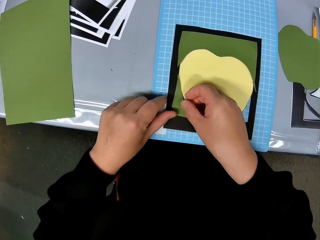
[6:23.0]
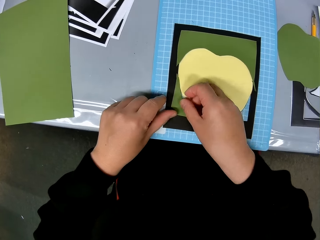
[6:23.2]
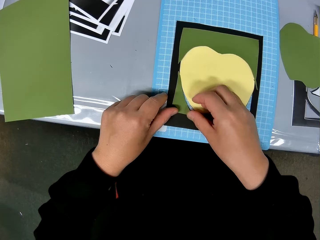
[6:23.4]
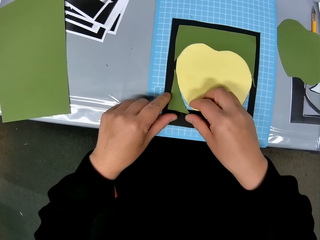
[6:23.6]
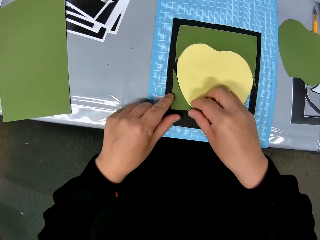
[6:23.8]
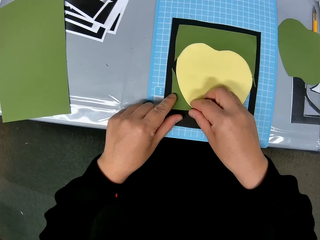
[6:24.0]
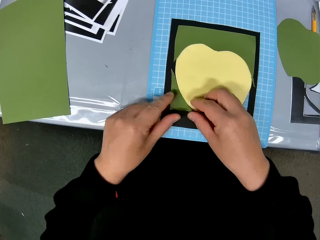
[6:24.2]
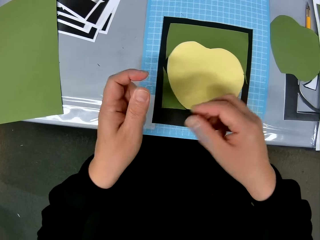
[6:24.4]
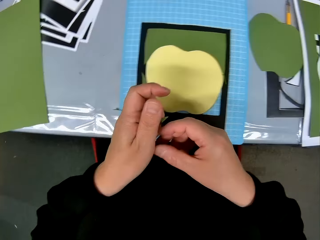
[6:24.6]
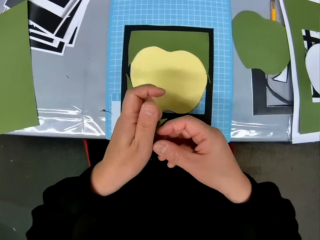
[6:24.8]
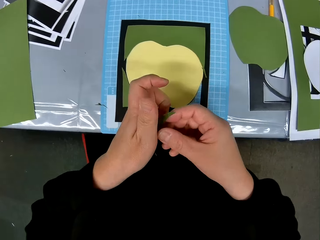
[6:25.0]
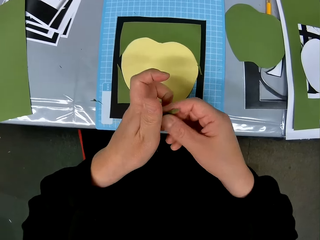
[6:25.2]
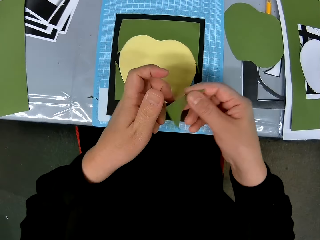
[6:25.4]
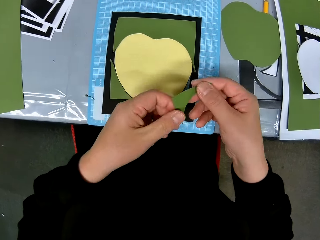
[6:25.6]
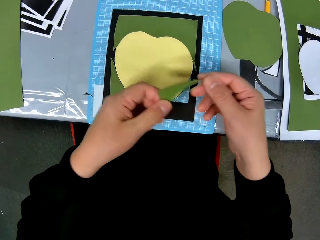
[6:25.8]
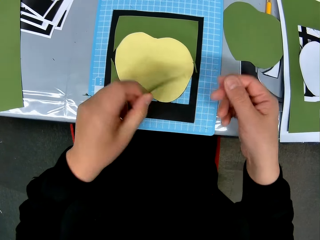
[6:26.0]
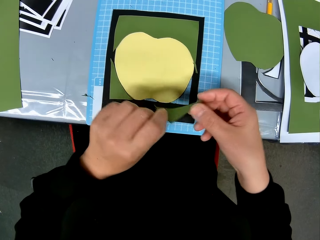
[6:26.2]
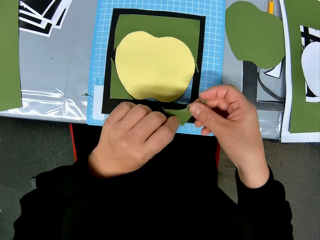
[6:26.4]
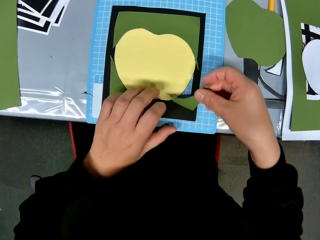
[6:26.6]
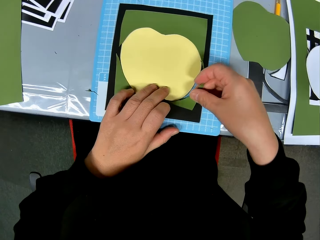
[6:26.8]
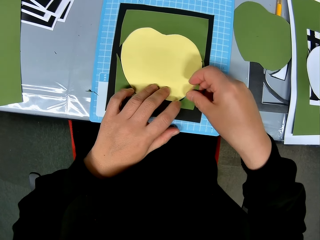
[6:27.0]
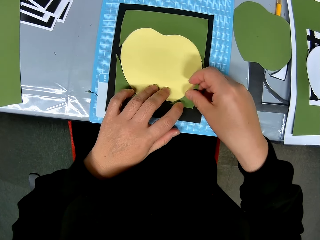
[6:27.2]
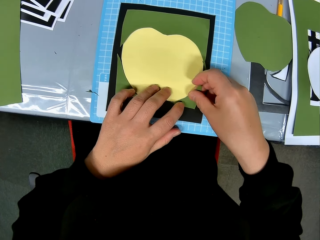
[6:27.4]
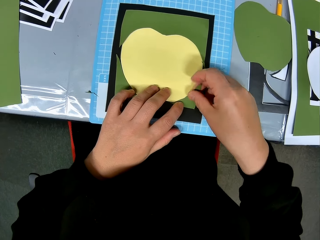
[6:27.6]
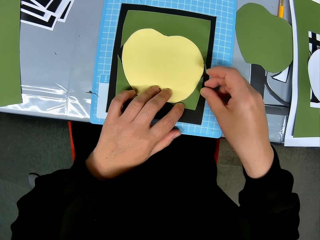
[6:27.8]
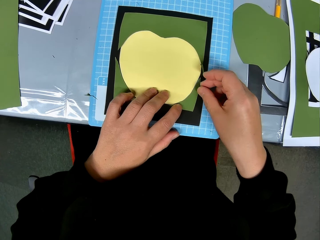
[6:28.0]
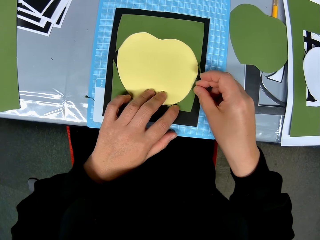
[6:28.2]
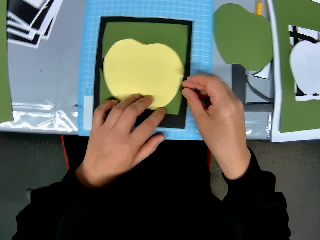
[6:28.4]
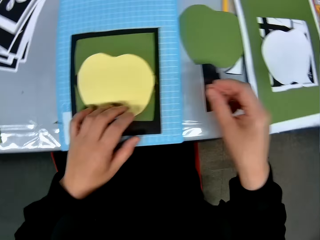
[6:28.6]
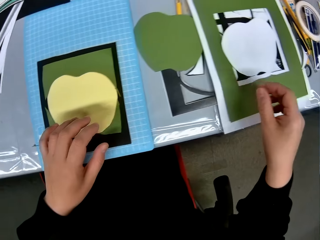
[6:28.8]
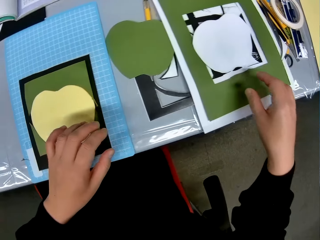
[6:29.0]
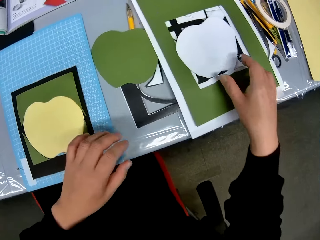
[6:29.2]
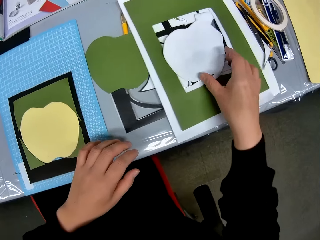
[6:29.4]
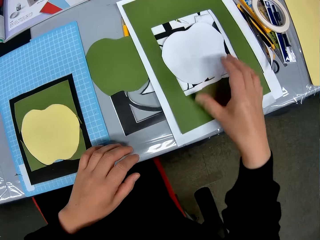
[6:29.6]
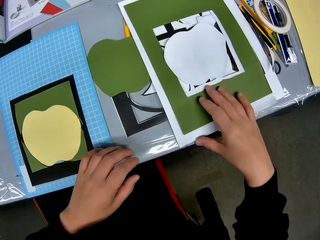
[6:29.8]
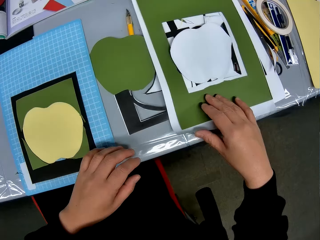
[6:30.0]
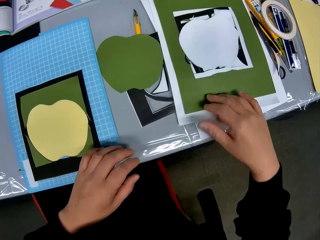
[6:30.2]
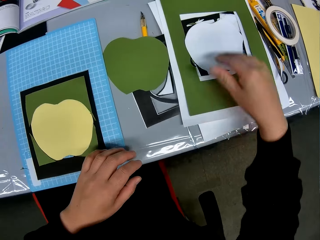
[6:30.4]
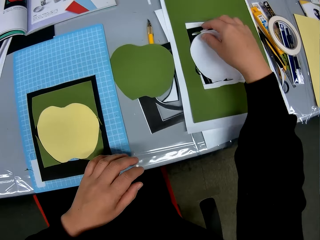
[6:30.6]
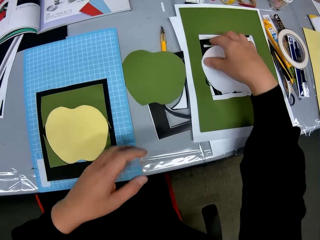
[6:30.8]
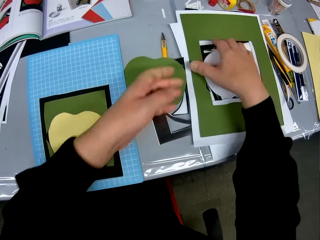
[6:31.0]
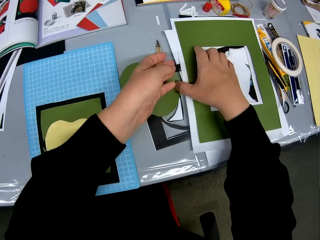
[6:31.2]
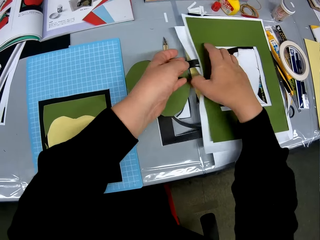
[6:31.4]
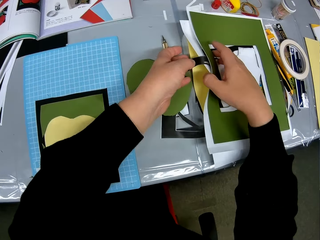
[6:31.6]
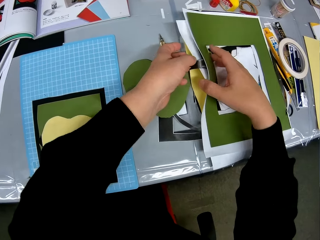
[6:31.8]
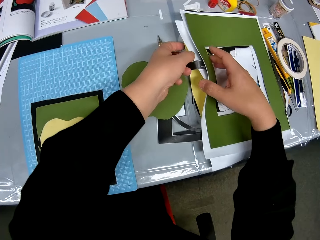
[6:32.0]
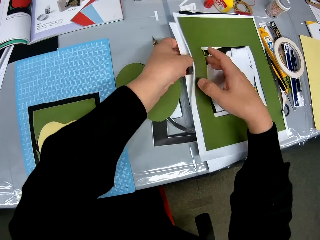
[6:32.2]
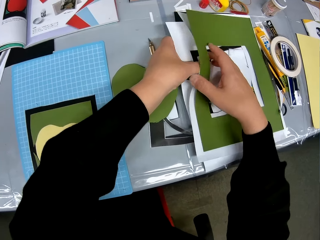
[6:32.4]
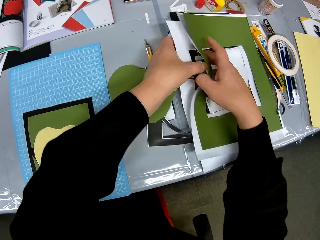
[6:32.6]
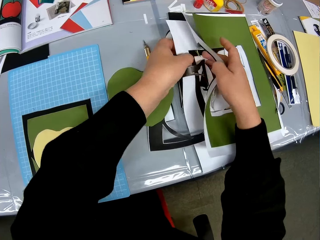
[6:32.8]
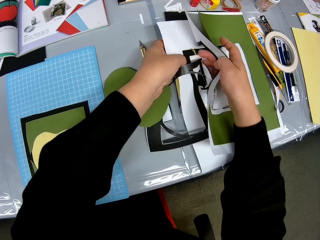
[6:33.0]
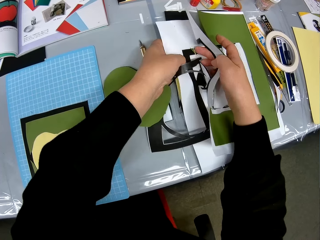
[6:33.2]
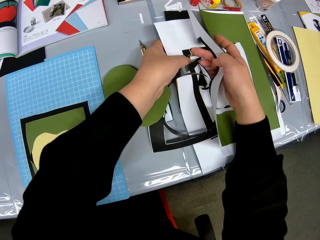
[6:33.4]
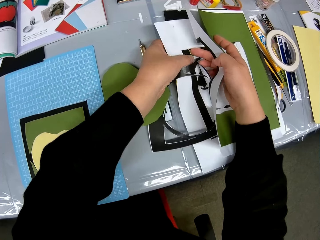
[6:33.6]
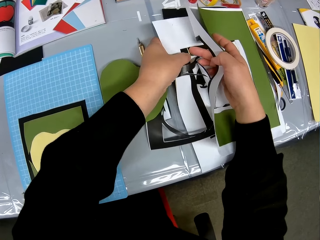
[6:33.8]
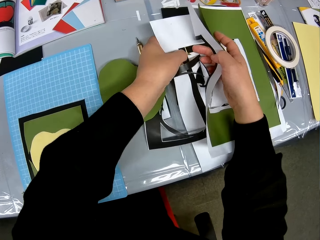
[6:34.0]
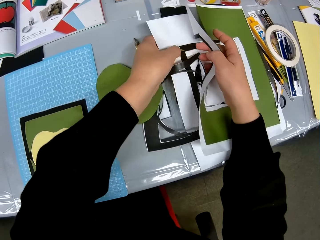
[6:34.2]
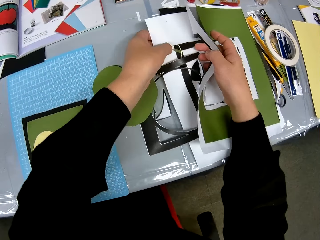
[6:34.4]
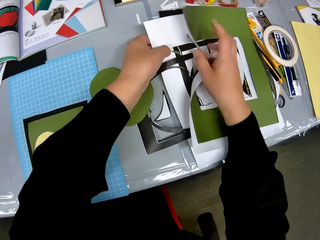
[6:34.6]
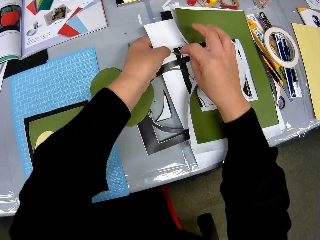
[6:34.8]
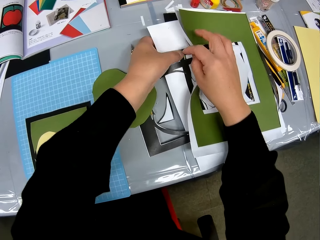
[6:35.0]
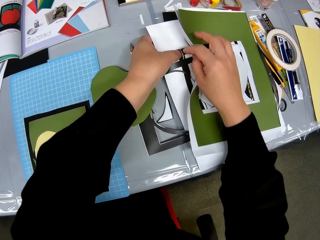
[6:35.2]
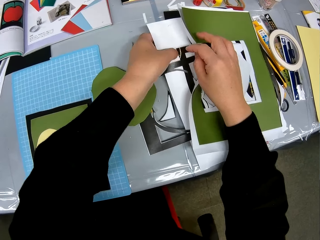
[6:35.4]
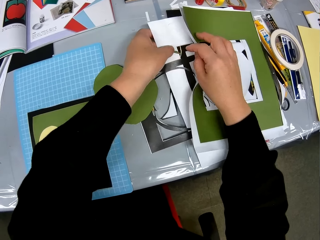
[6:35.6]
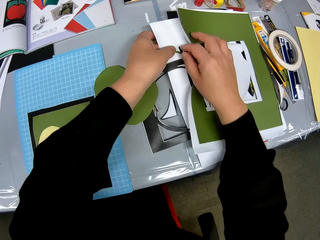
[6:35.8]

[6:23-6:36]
The camera wearer fixes the paperboard on the frame. They open up the frame.

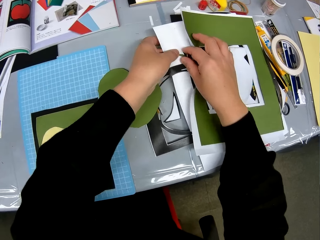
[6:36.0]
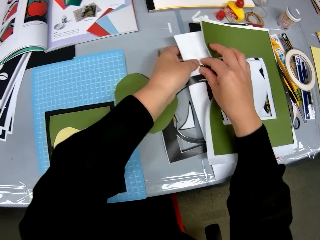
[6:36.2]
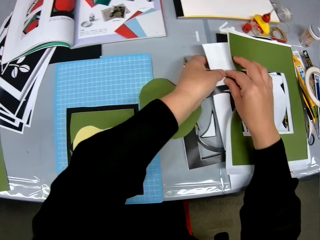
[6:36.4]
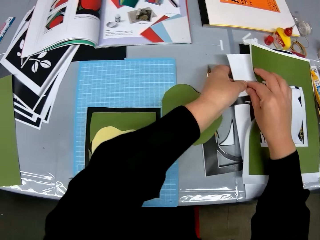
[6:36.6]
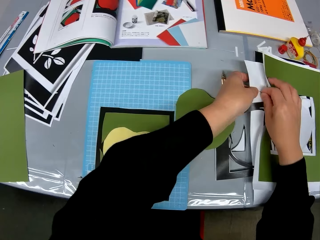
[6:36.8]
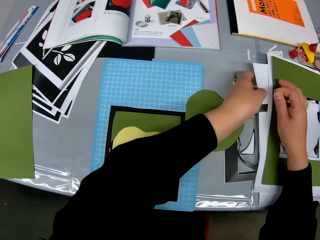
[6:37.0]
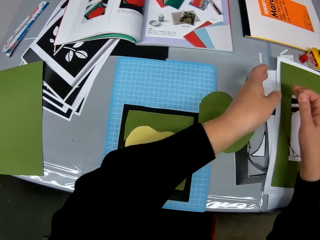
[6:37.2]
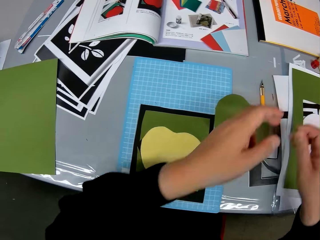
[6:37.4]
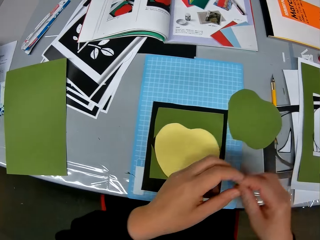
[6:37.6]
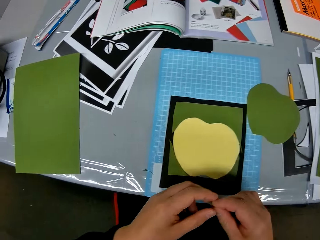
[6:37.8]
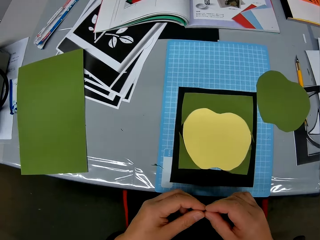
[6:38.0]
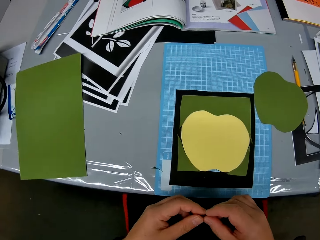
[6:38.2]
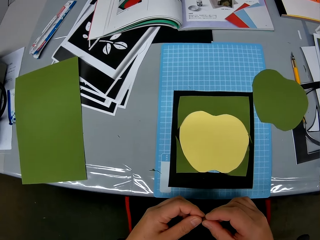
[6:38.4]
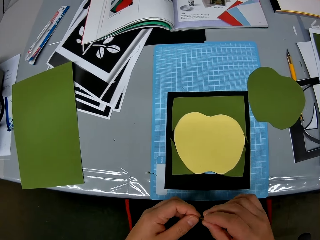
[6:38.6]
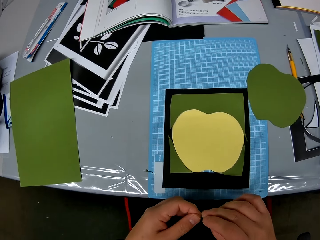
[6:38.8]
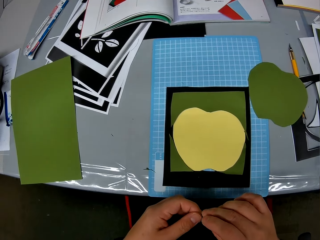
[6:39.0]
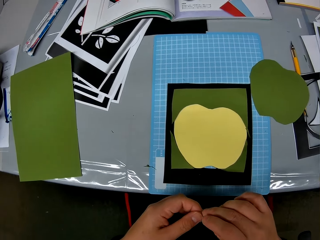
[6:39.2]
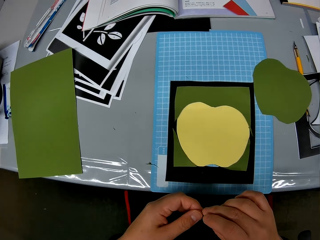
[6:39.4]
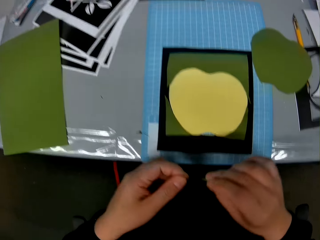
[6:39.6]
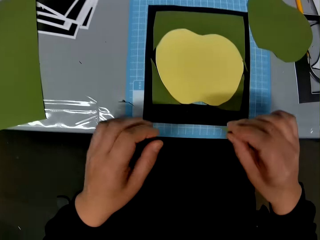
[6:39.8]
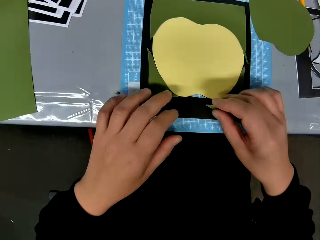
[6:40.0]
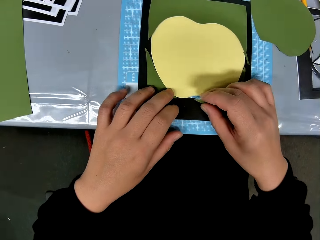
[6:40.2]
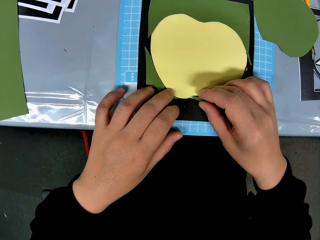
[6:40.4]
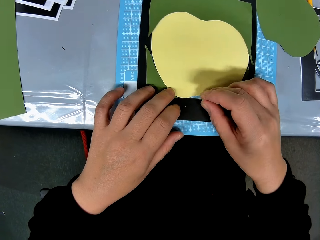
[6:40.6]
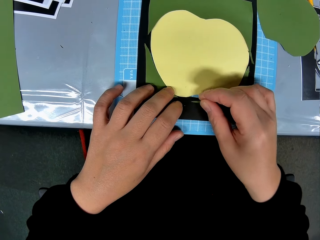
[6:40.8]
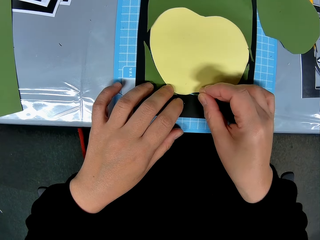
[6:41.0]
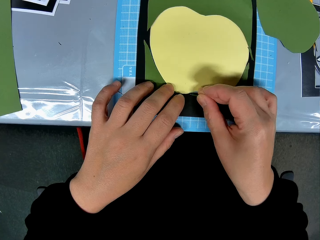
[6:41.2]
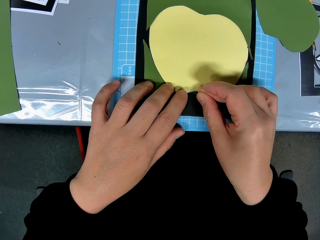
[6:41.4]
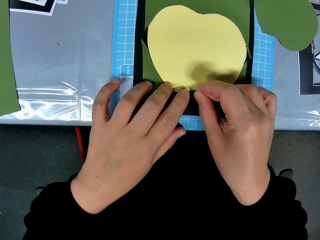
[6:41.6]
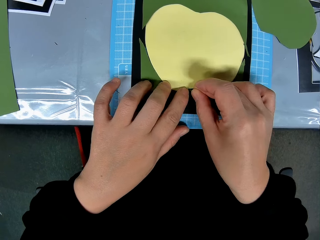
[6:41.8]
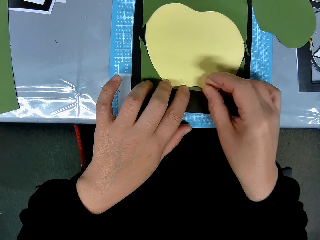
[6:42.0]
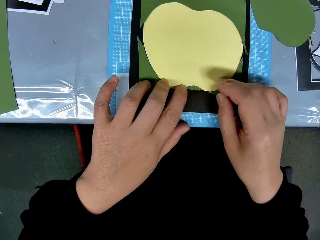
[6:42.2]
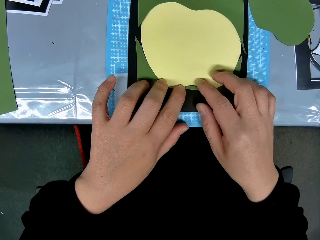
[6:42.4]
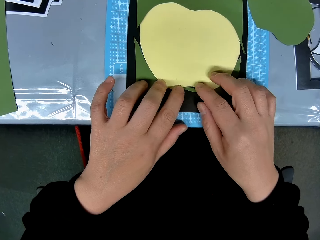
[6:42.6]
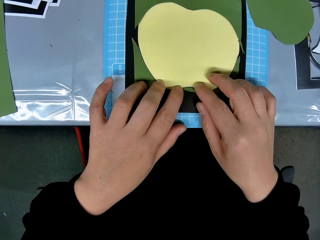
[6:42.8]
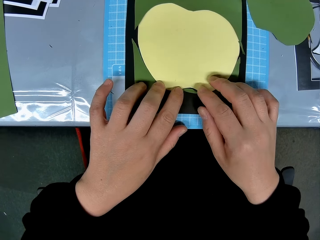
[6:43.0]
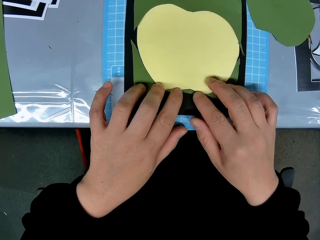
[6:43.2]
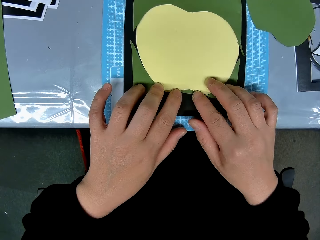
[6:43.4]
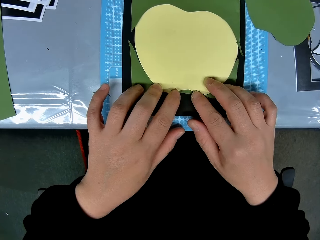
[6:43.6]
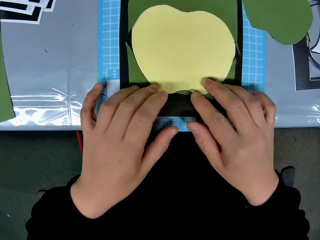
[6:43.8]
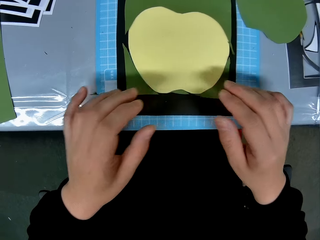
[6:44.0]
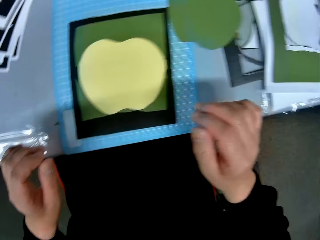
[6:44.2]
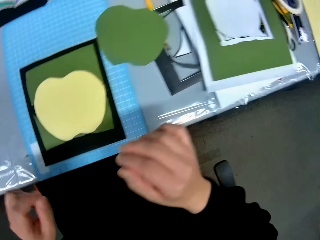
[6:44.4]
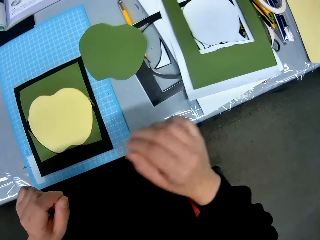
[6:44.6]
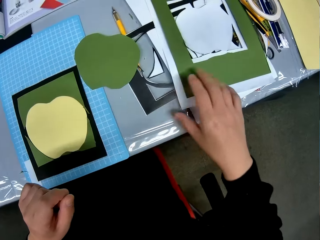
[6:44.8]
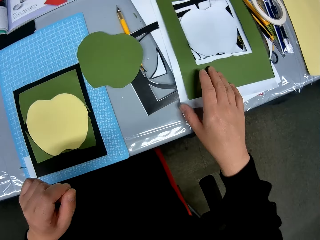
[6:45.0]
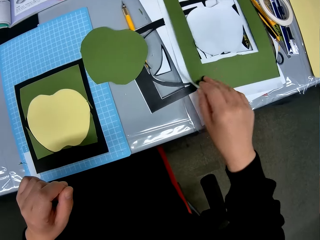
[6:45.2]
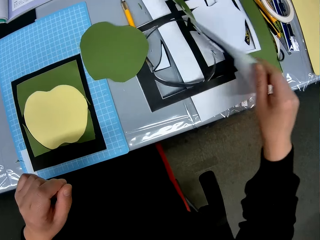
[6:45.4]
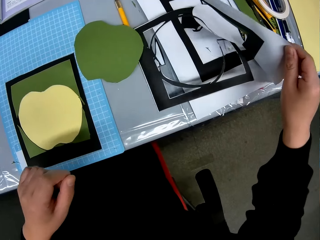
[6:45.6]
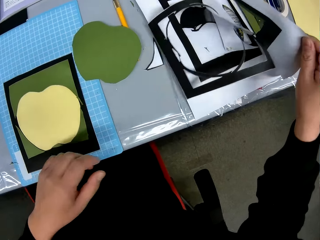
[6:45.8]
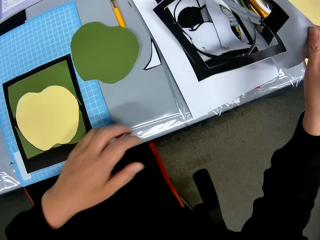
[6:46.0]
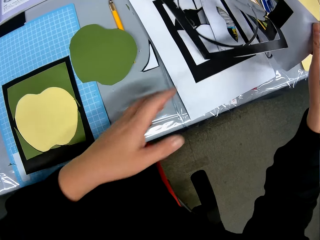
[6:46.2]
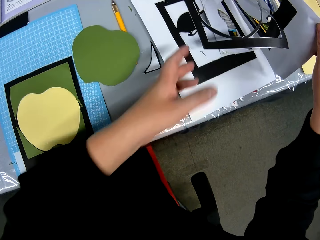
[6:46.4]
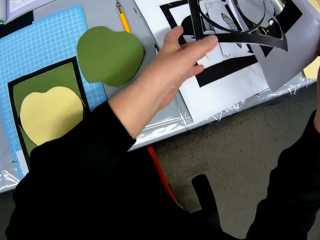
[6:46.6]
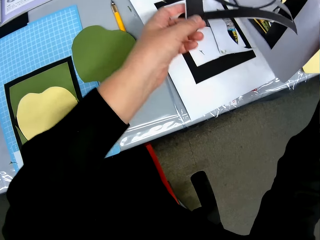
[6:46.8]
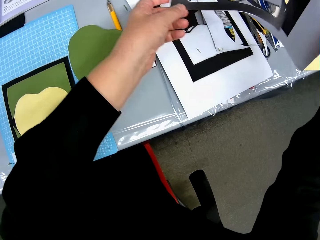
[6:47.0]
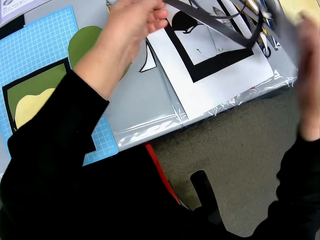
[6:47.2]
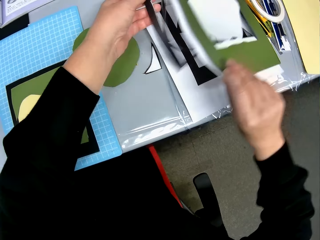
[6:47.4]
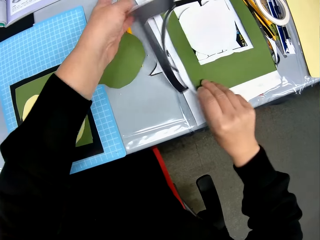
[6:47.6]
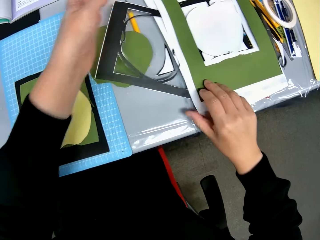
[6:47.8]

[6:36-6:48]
The camera wearer picks up the paperboard. They fix the paperboard on the frame and open up the frame.
